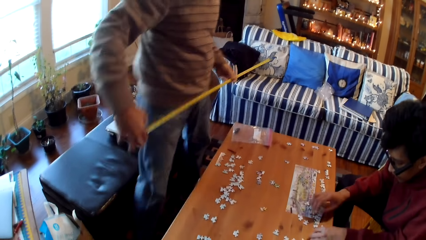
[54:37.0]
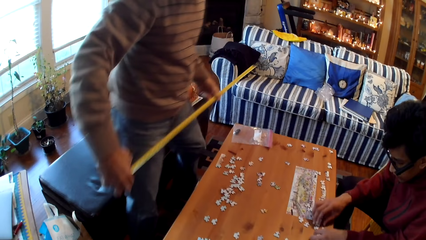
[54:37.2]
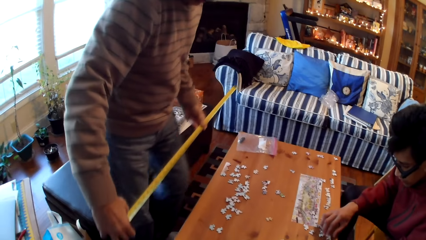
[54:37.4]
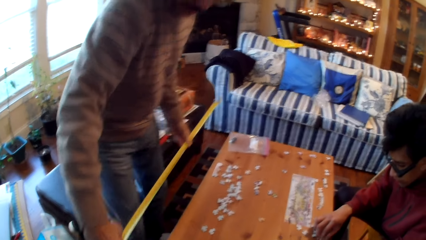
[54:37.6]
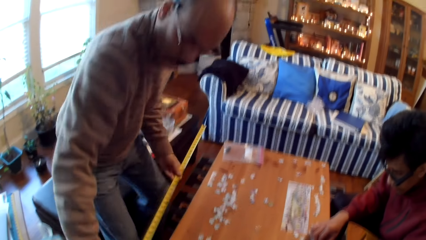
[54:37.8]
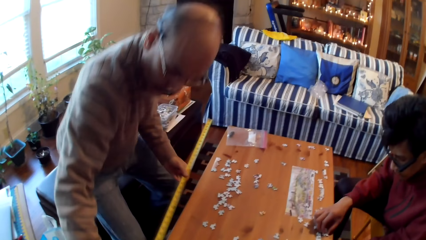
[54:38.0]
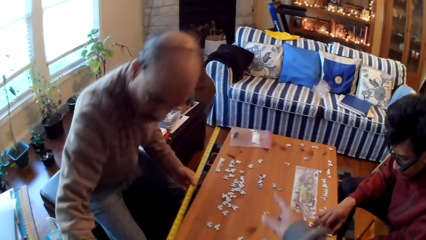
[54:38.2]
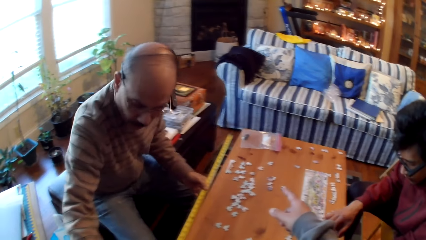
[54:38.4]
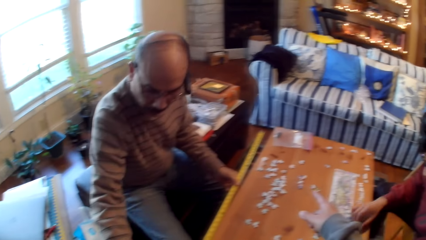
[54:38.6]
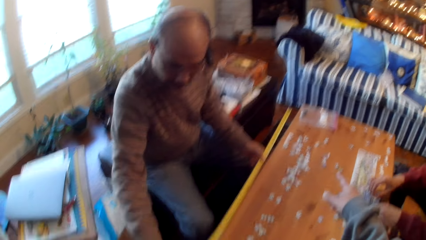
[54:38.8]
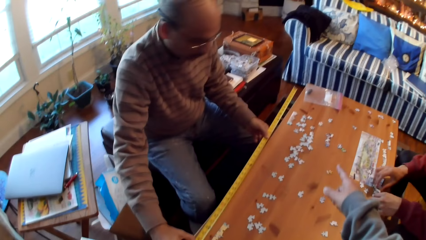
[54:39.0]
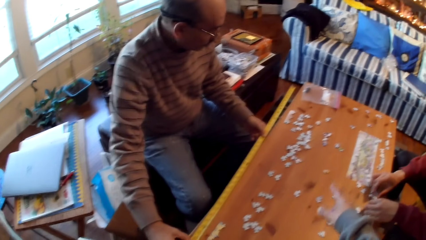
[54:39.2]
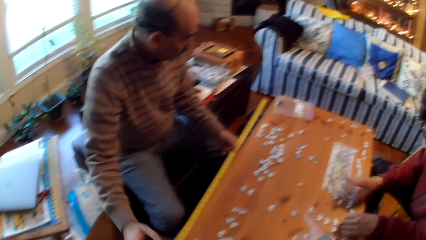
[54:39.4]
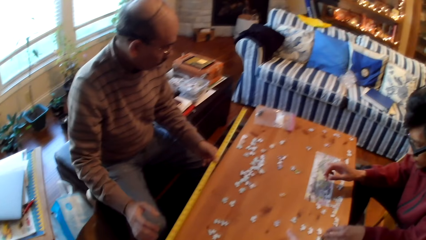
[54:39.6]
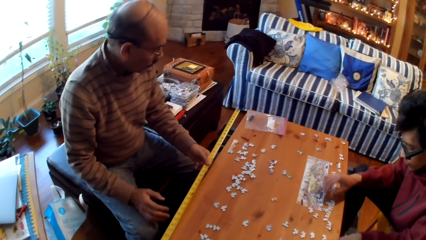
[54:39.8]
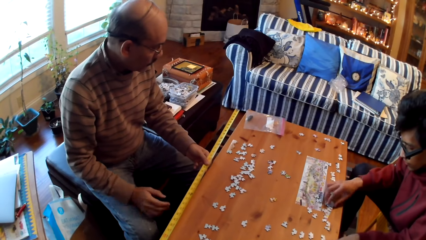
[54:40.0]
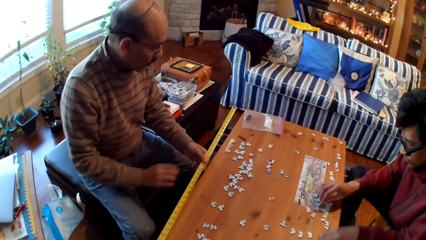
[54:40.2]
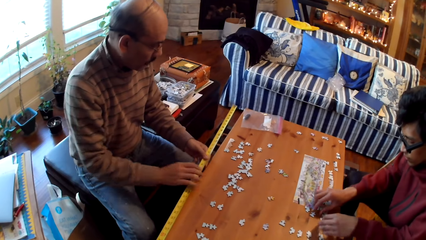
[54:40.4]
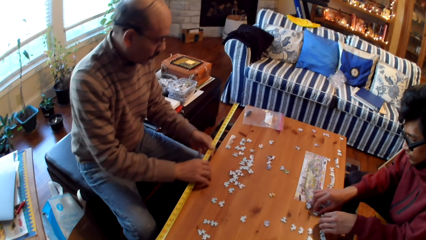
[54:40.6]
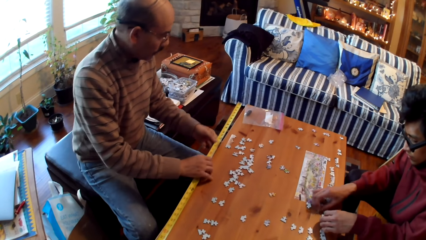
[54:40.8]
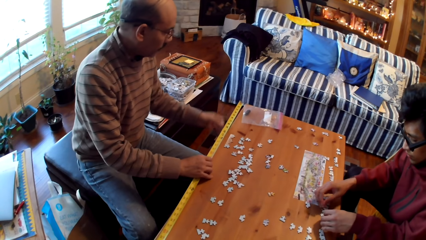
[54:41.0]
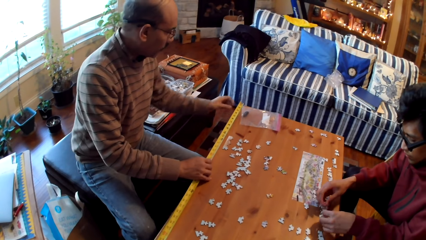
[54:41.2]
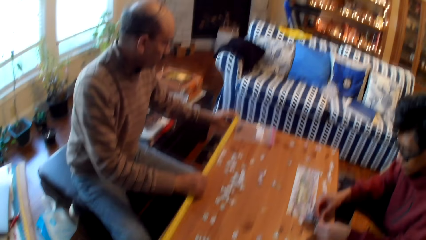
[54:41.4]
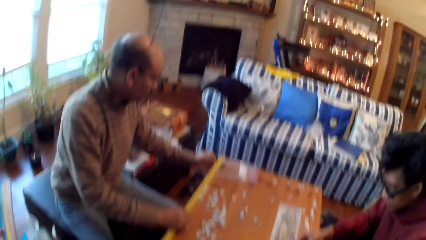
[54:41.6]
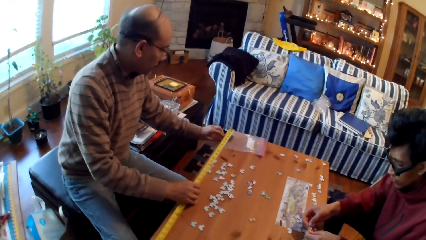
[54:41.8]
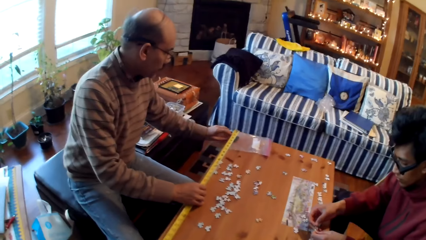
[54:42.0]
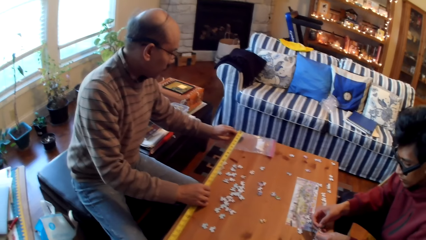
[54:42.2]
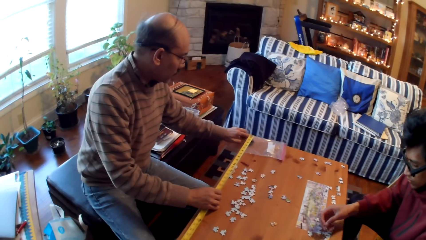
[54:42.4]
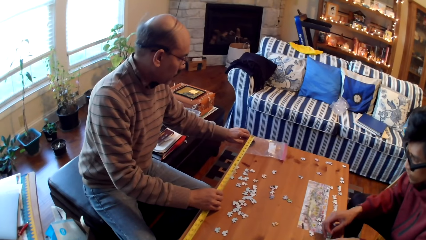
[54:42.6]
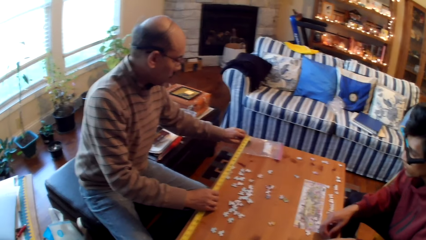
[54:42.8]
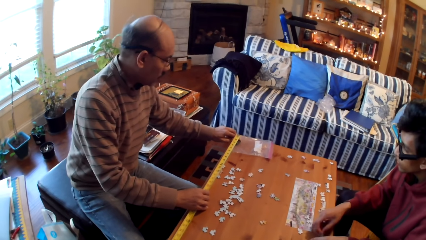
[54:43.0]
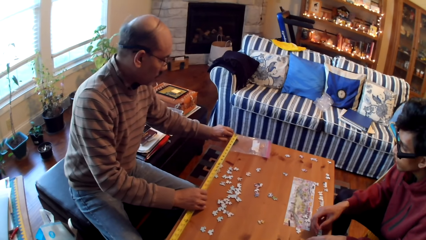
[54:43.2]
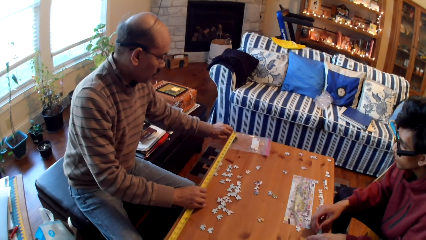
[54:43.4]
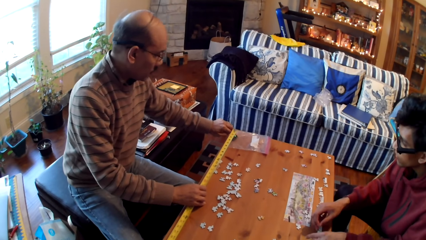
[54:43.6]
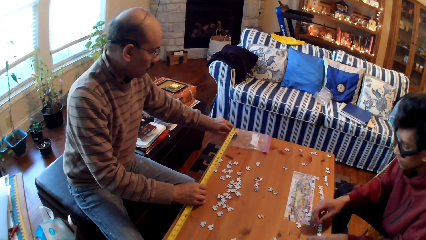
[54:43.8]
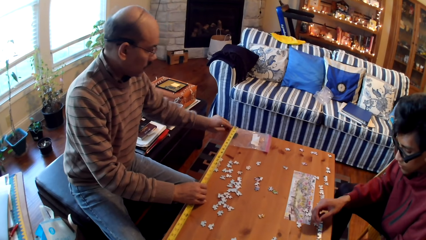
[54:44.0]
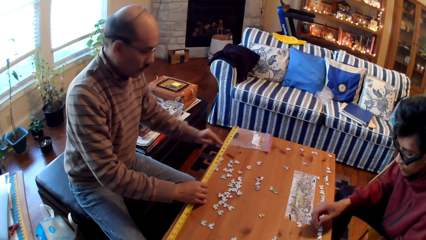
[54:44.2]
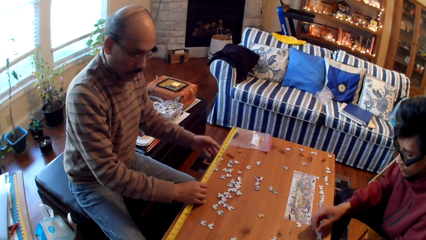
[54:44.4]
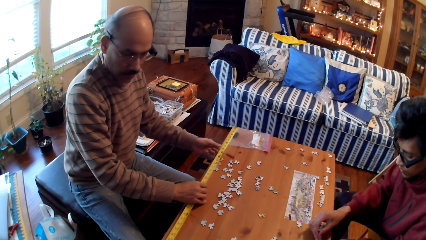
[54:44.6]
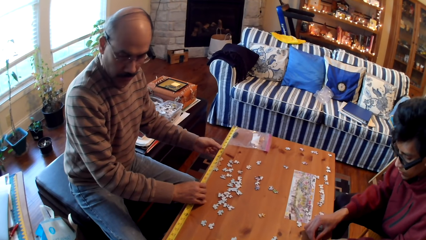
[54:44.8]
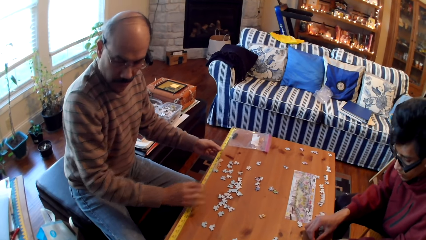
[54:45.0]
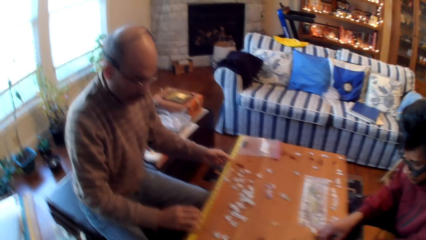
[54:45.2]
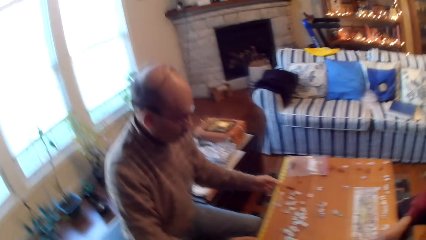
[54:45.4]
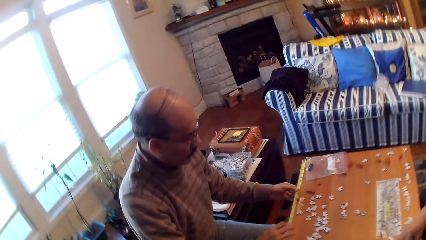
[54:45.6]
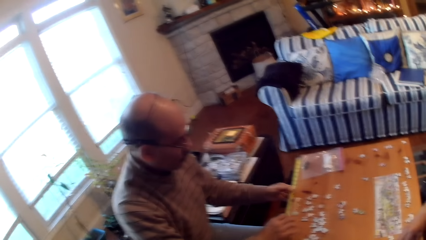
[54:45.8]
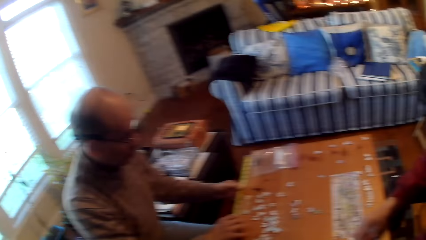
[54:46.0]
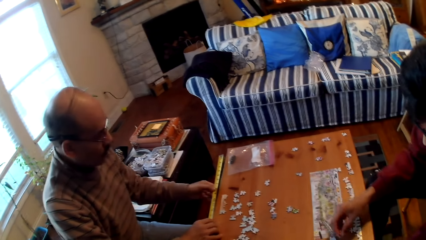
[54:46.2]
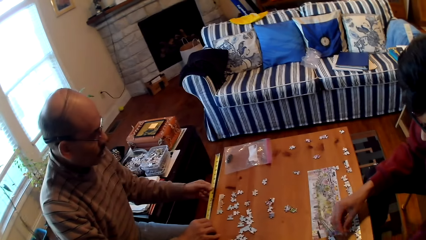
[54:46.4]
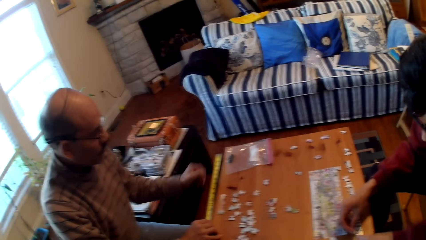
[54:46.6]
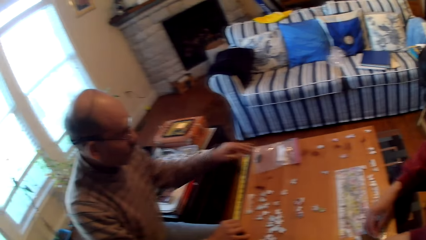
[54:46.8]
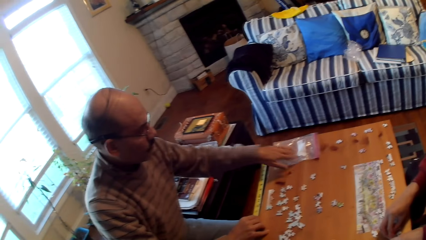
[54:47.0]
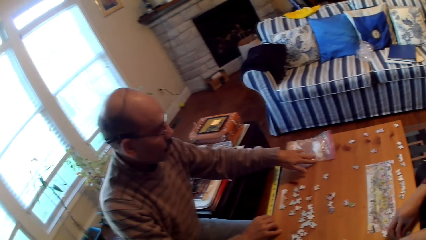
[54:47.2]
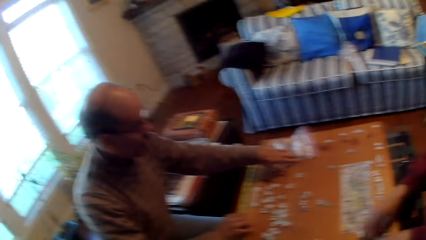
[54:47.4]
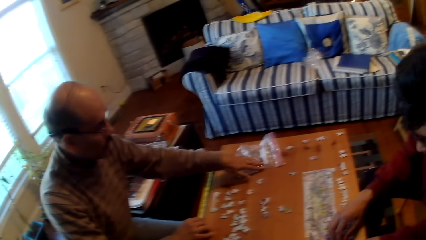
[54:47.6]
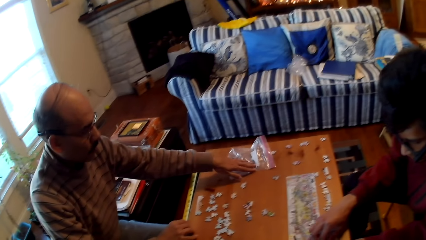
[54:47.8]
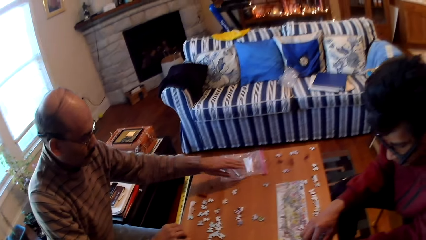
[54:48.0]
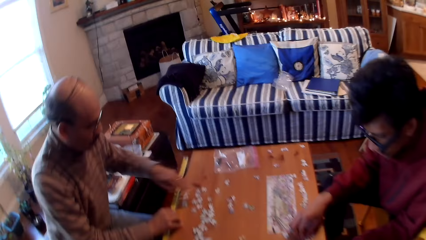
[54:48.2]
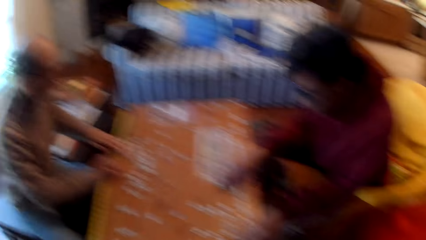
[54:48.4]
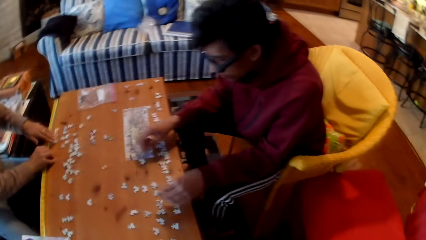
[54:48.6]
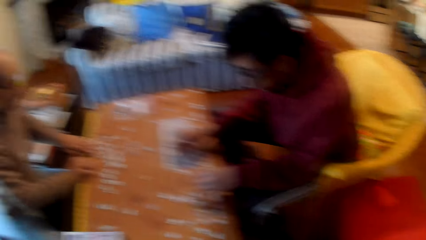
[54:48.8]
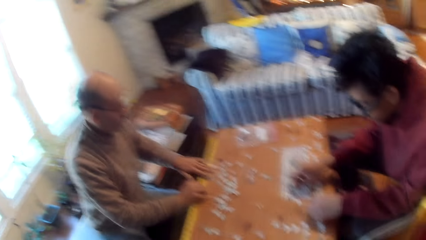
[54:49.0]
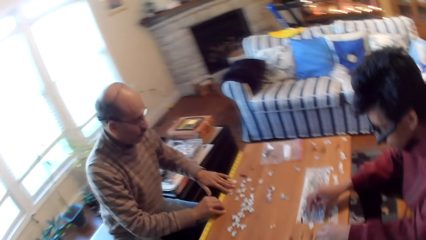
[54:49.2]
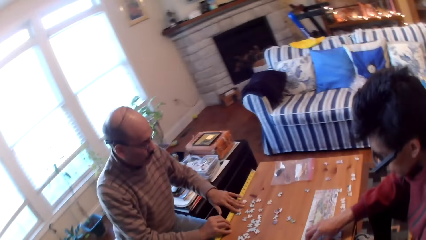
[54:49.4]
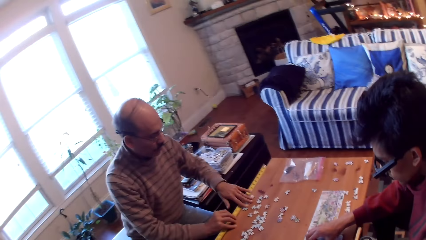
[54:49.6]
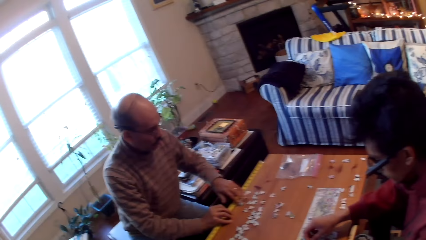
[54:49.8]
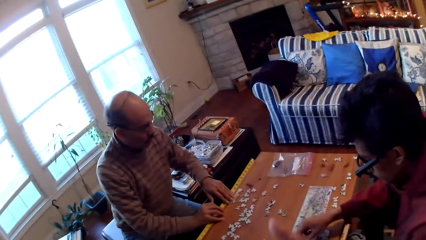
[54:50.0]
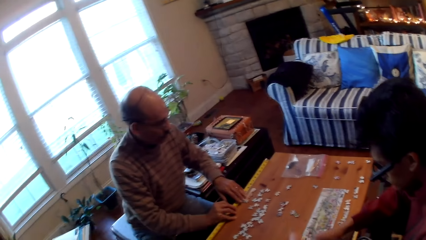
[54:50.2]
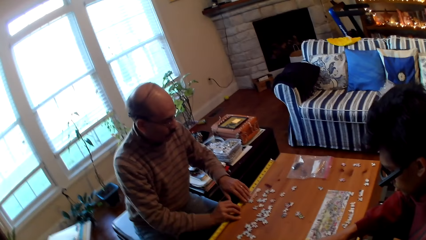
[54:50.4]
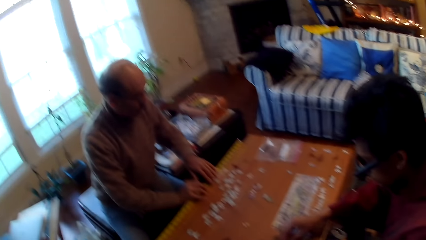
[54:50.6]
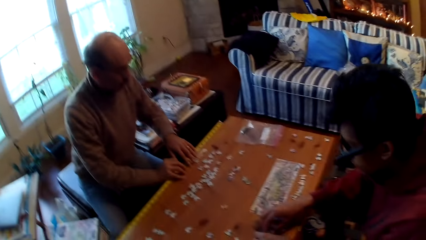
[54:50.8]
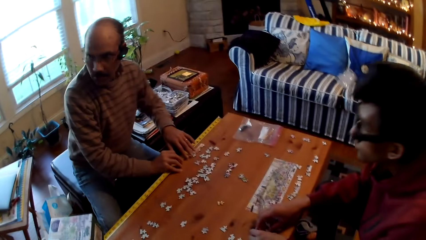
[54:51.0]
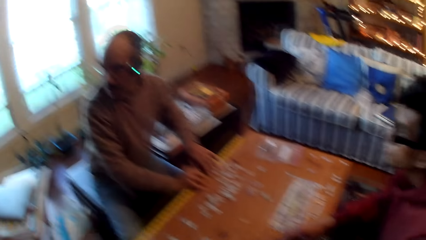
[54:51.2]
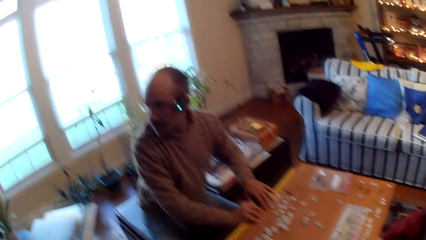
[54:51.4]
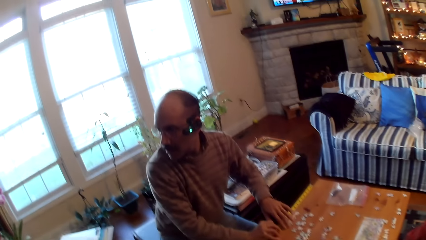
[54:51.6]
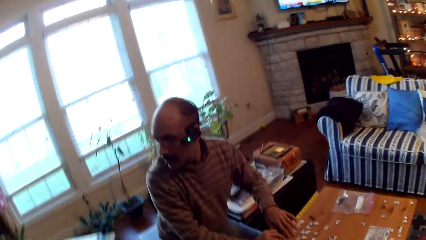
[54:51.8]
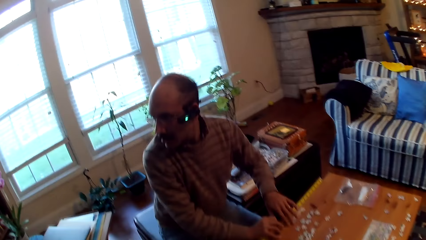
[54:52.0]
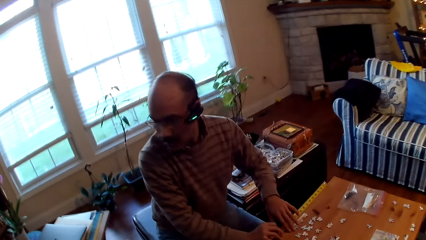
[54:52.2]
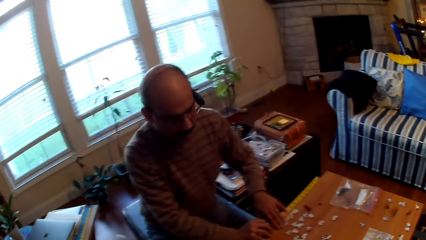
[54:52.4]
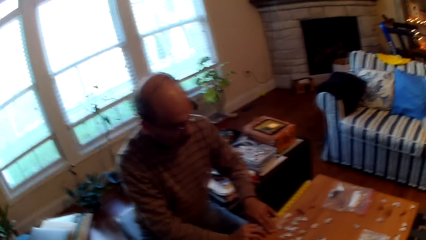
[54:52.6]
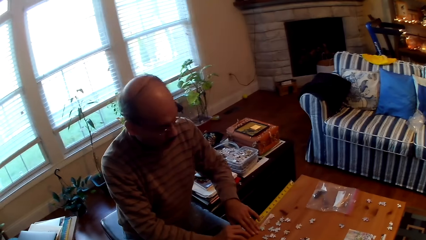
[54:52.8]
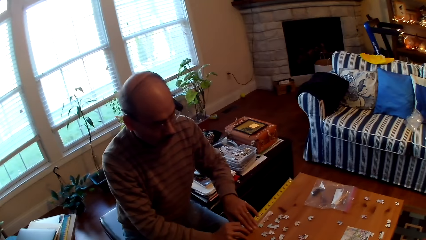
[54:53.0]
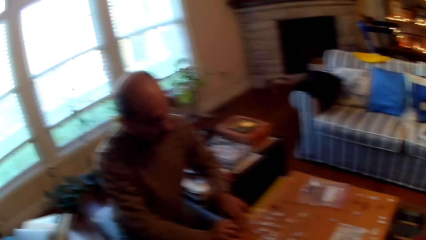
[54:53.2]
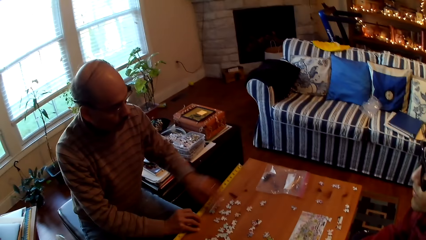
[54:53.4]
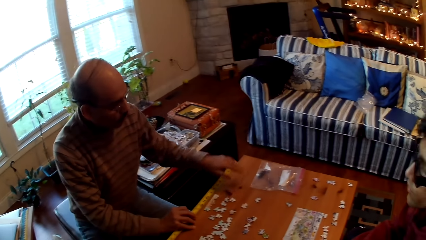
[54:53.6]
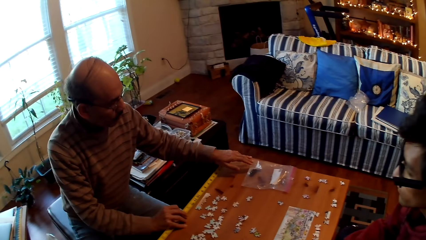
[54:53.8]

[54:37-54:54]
A man sits down. The man measures a table with a measuring tape. The man slides paper on the table.
